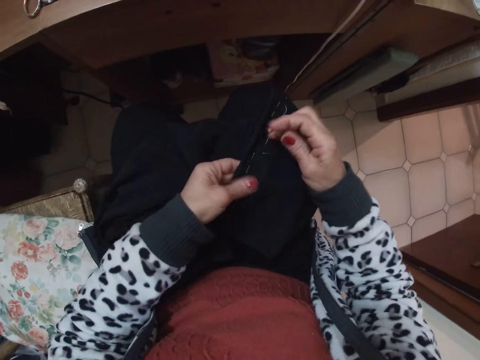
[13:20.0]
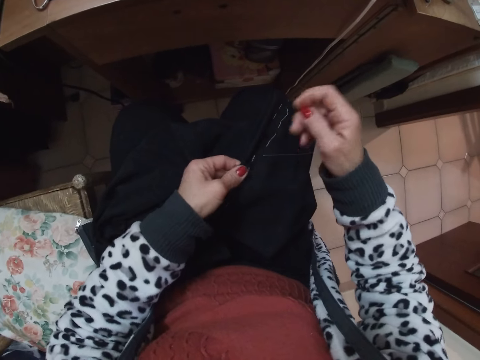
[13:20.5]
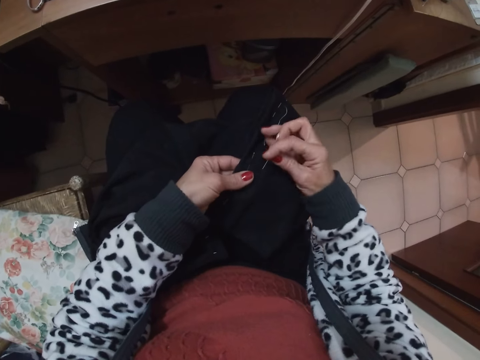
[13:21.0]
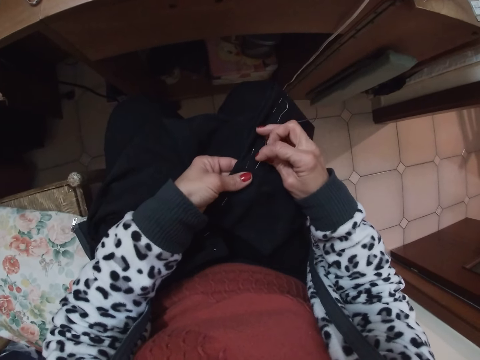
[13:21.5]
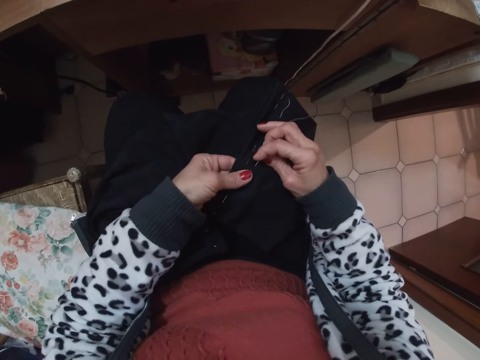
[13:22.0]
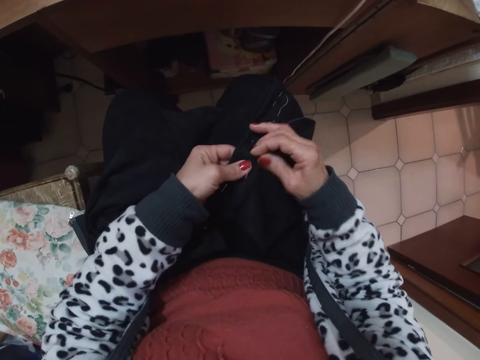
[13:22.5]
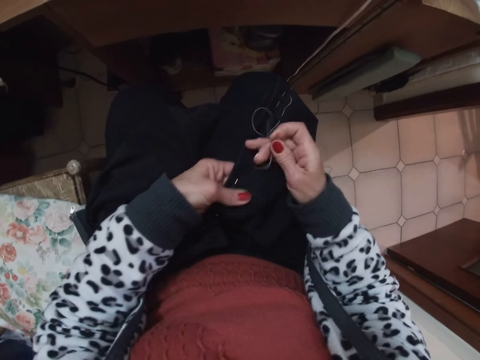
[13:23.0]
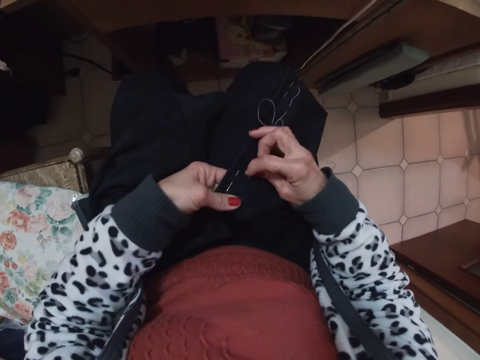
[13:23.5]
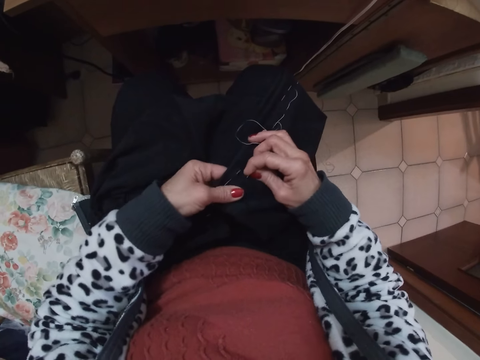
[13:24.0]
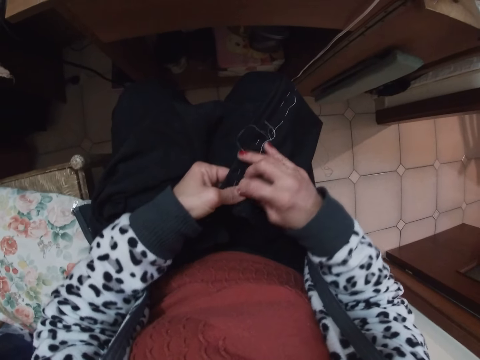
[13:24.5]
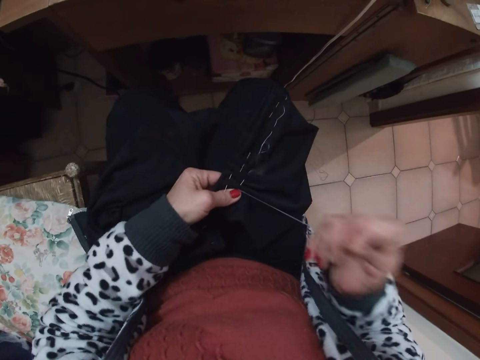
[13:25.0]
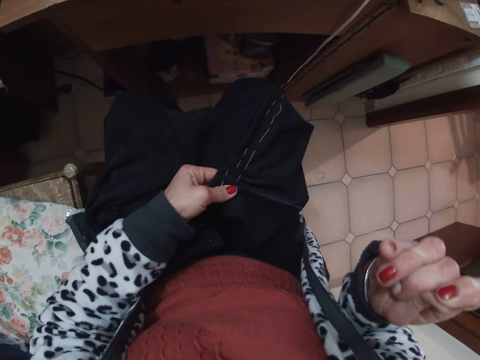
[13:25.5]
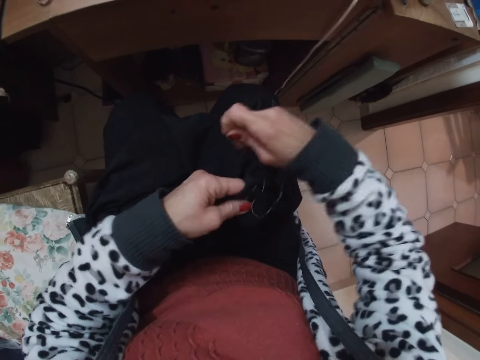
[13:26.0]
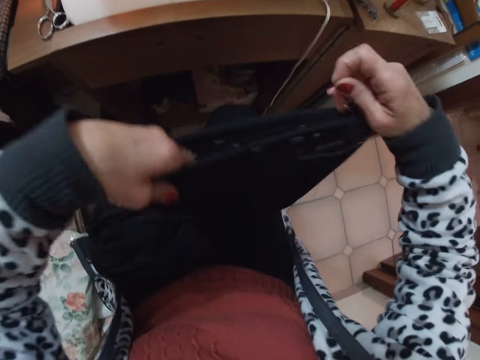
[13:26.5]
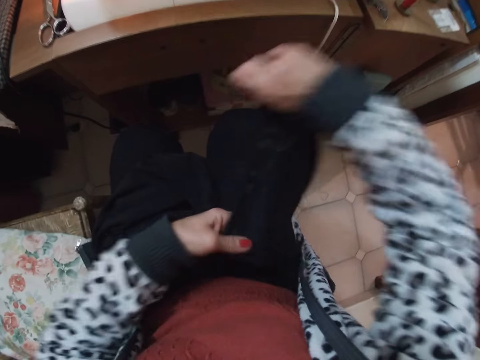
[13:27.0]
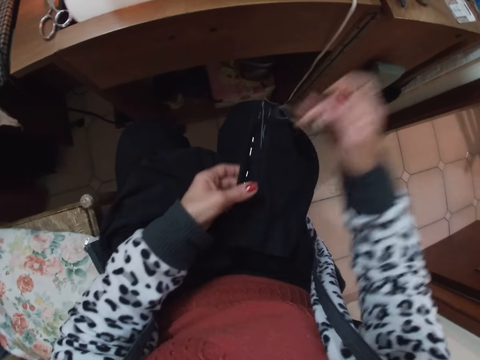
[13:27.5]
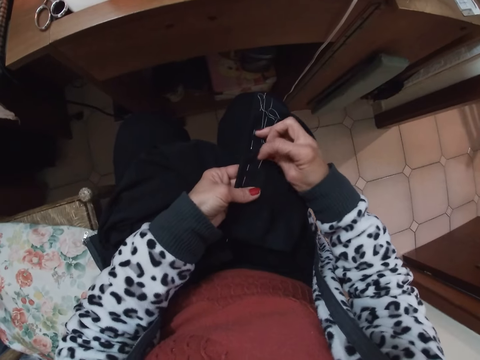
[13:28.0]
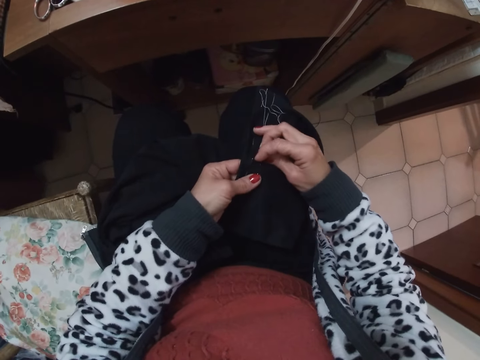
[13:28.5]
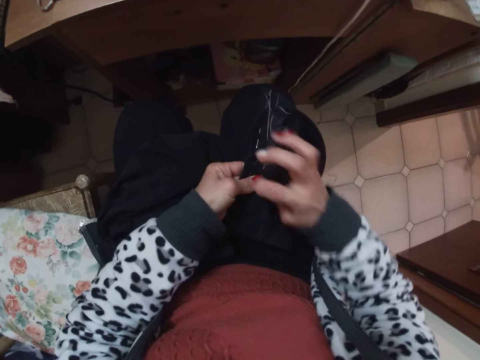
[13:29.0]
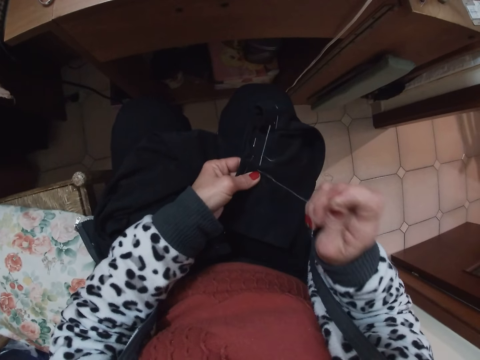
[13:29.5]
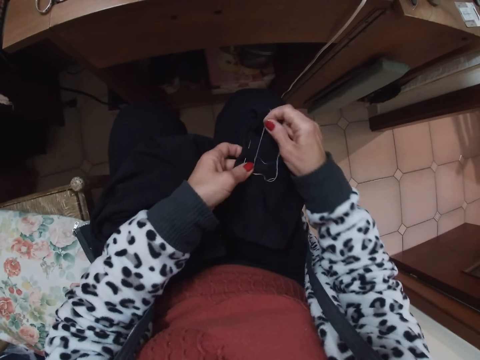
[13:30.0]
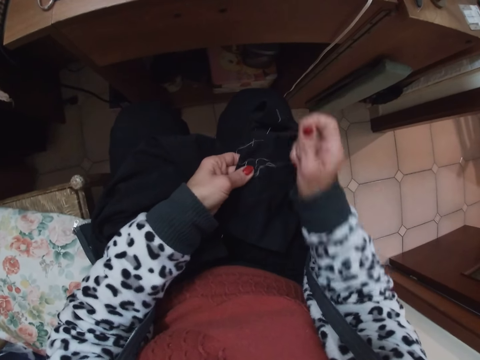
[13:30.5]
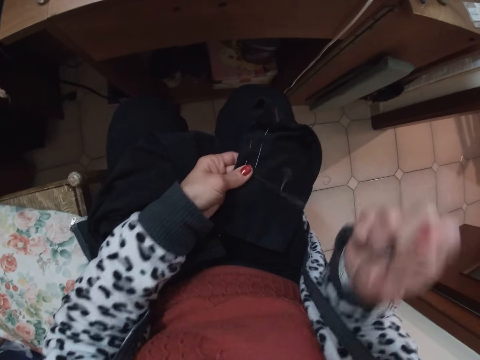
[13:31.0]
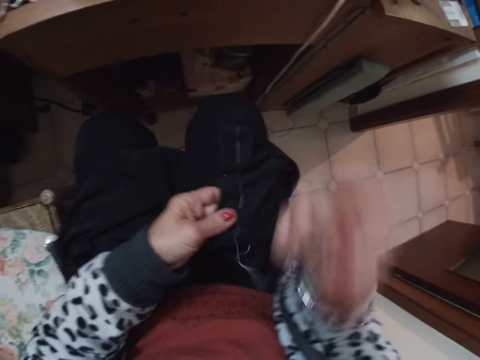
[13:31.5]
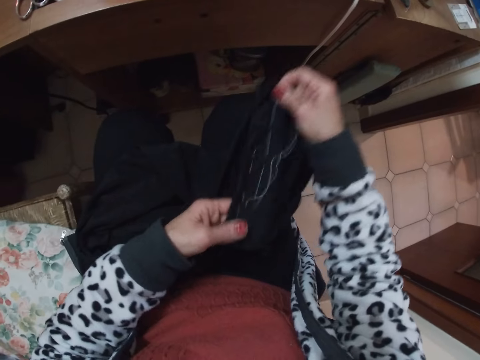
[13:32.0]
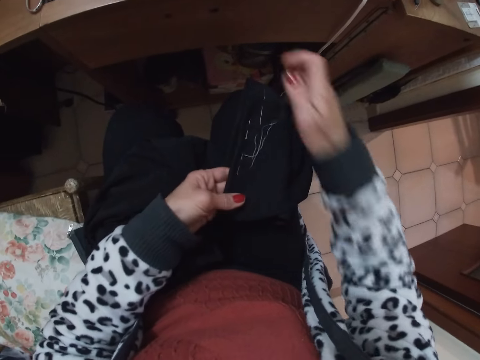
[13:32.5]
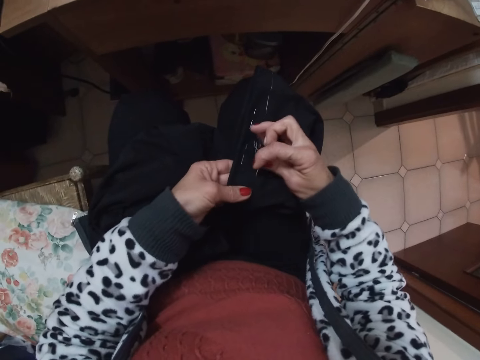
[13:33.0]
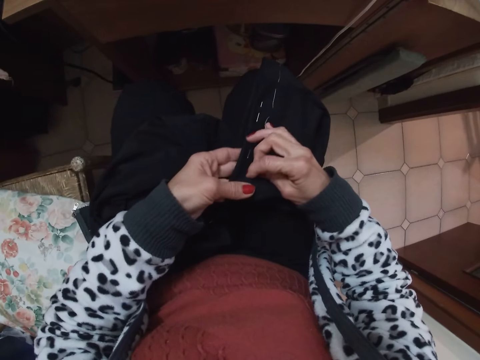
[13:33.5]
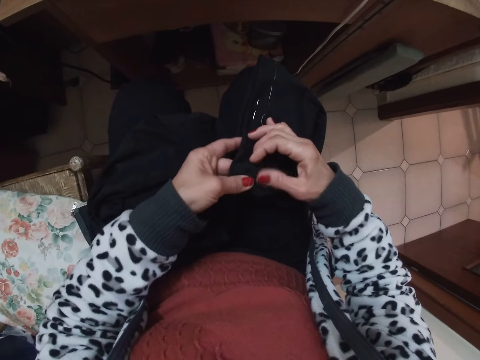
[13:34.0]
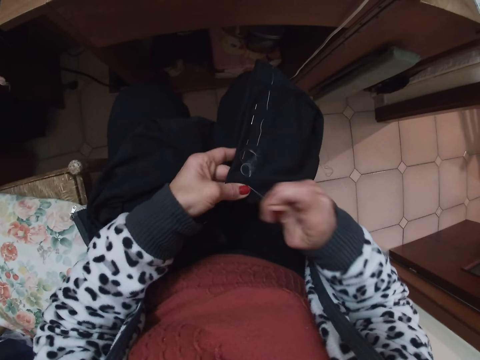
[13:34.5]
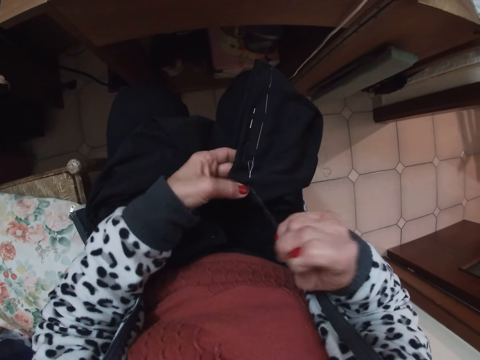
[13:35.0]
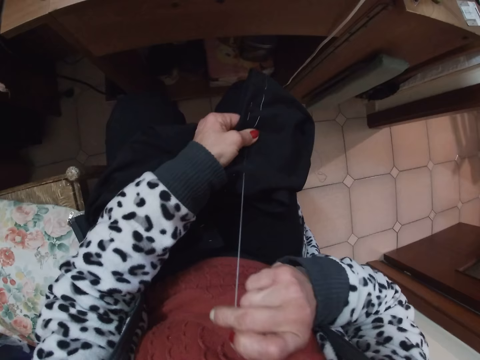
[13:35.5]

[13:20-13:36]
The camera wearer knits the garment. They adjust the garment. They knit the garment. They pull the pin. They adjust the garment. They knit the garment.

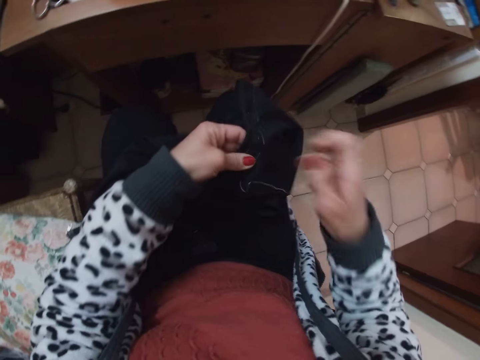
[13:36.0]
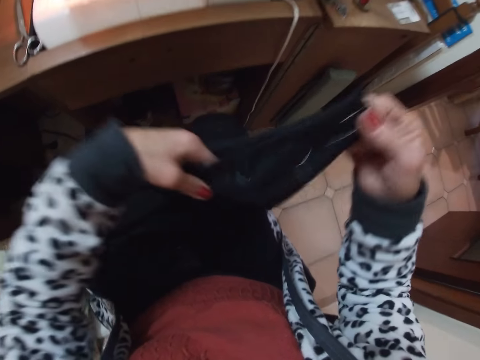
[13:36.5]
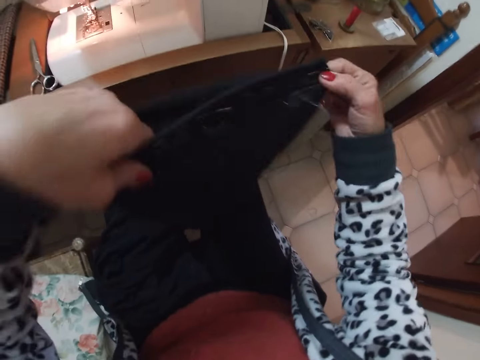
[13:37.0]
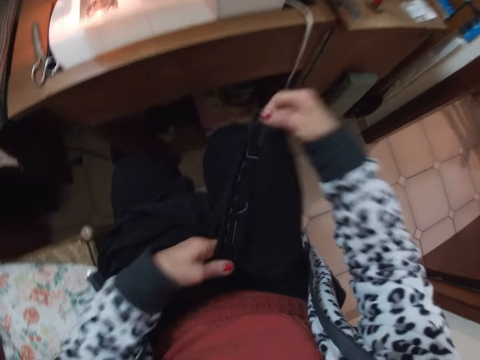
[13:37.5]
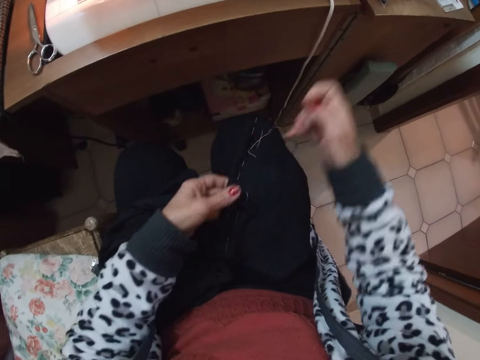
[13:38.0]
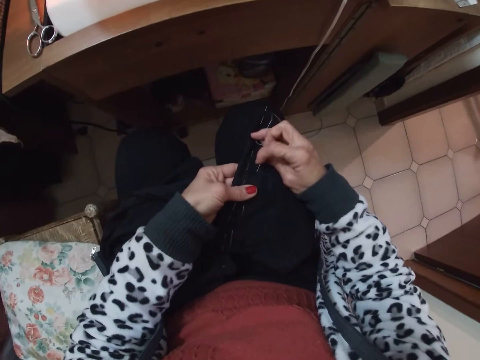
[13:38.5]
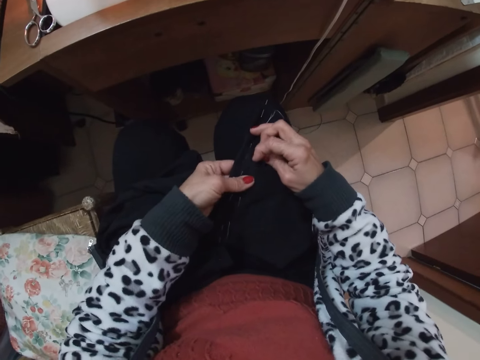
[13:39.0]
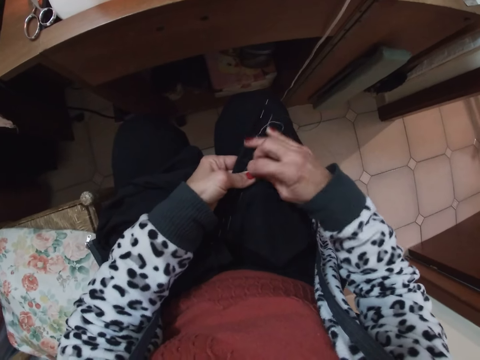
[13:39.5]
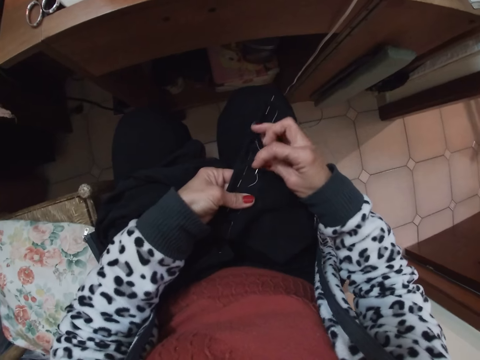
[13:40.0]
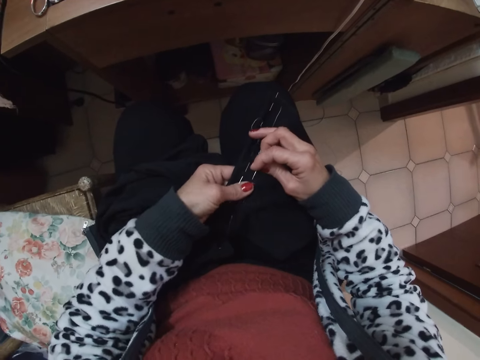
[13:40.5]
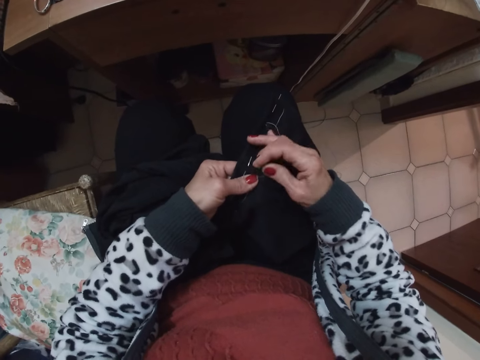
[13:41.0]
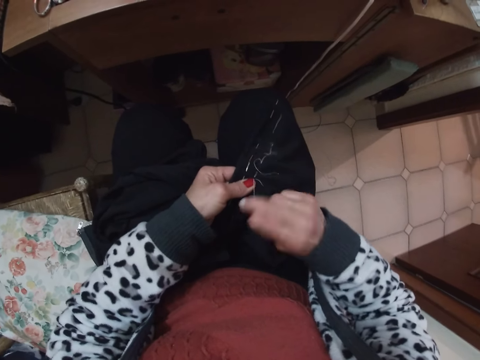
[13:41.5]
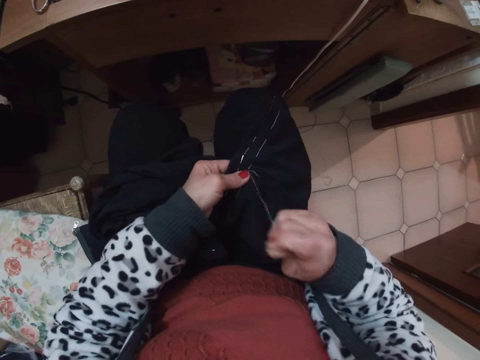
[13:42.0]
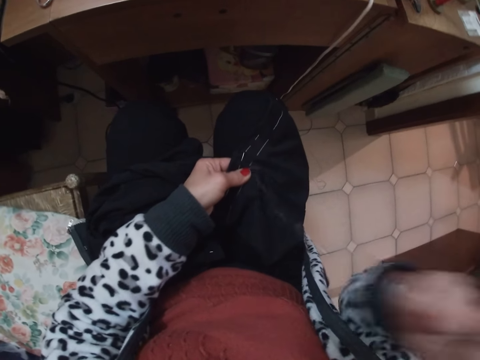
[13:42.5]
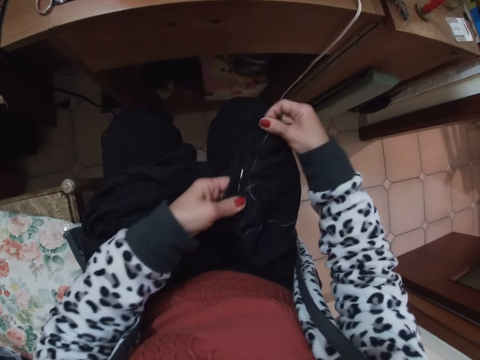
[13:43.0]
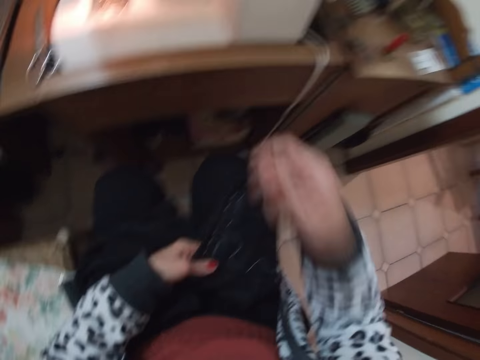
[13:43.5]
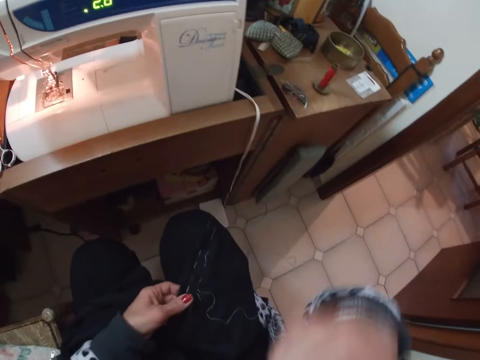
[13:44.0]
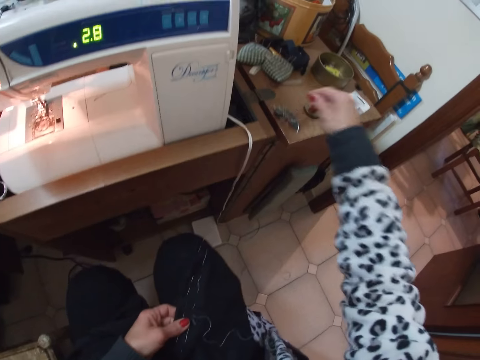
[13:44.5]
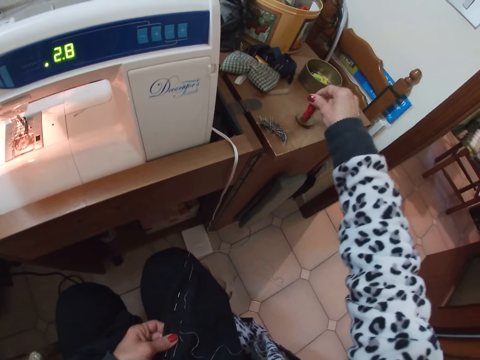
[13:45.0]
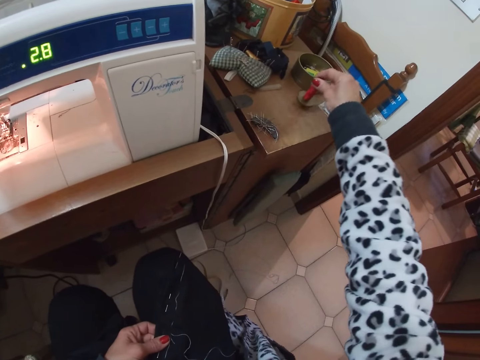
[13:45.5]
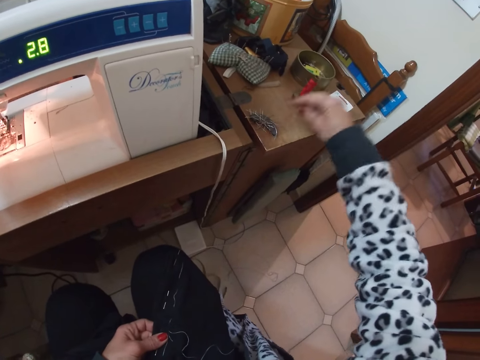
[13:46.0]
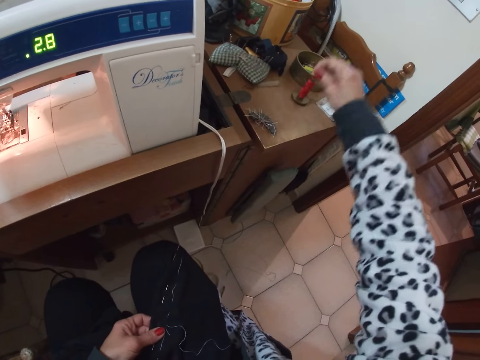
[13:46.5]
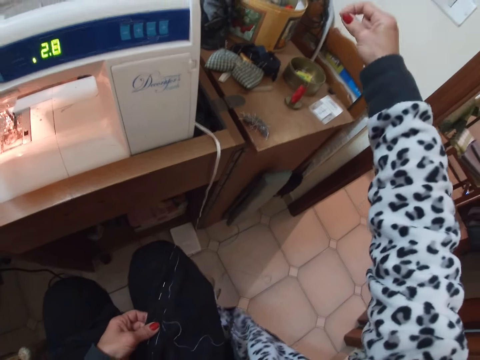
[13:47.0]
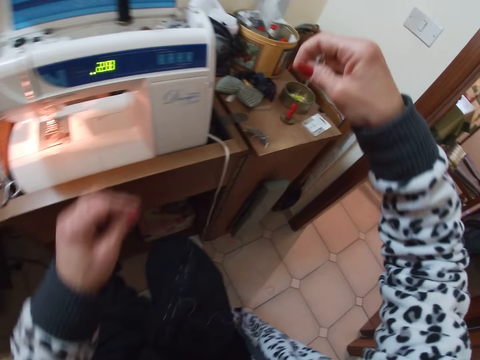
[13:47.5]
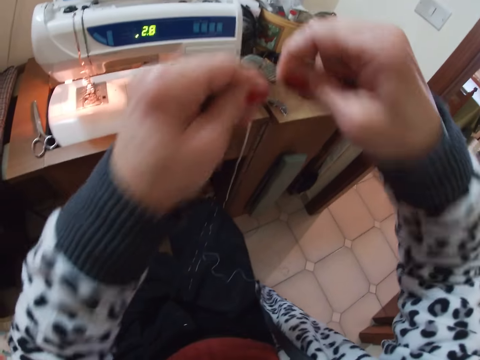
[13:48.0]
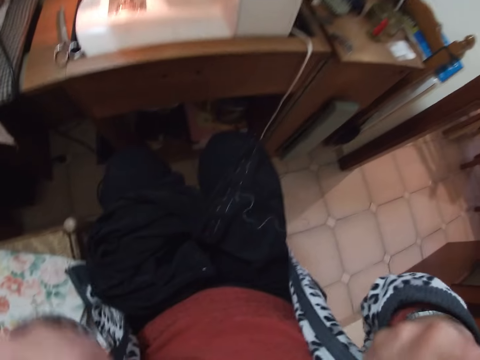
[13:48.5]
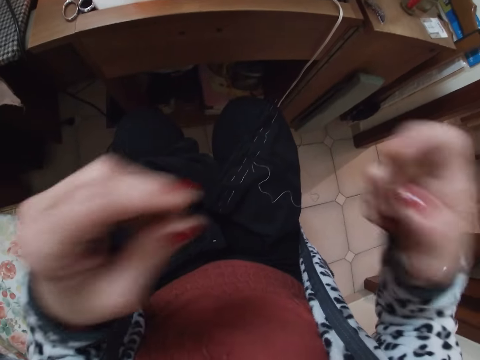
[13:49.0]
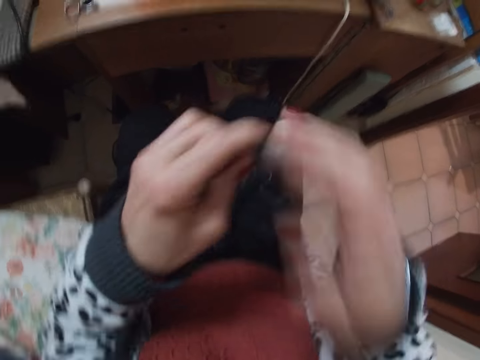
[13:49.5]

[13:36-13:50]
The camera wearer adjusts the garment. They knit the garment. They adjust the garment. They drop the needle on the table. They pick up the thread. They adjust the needle and thread on the table. They pick up the thread. They pull the thread from the table. They hold the thread with the other hand. They hold the needle.
